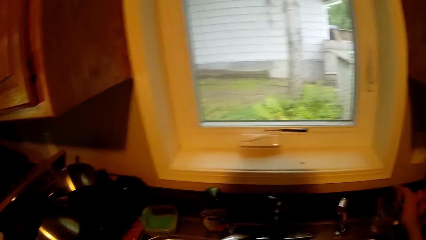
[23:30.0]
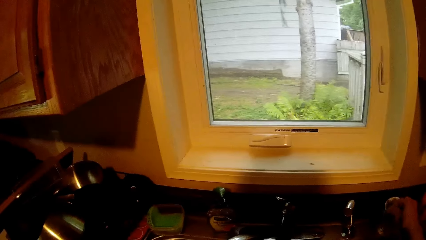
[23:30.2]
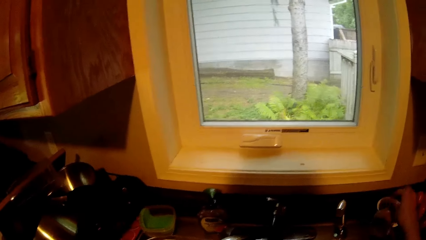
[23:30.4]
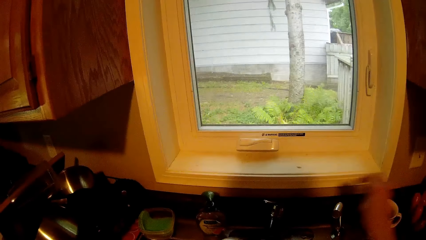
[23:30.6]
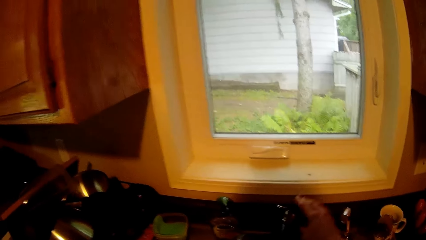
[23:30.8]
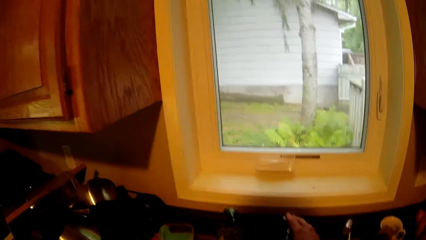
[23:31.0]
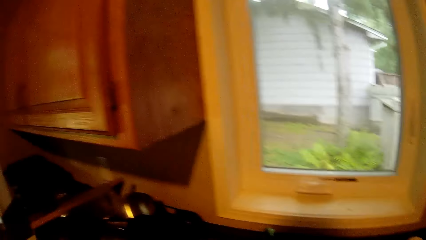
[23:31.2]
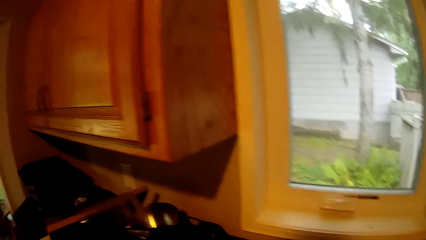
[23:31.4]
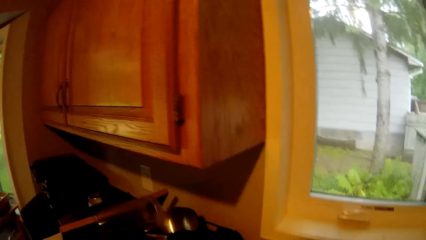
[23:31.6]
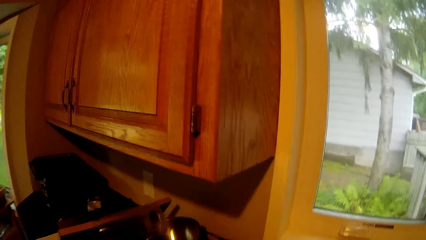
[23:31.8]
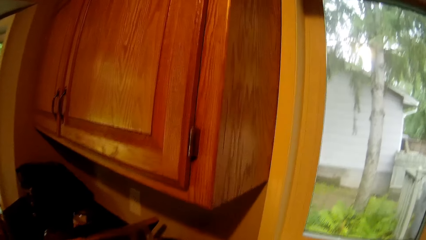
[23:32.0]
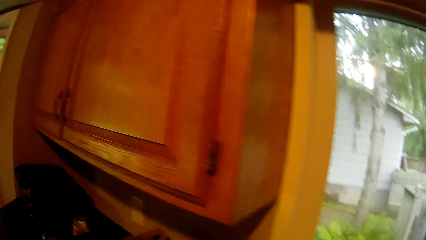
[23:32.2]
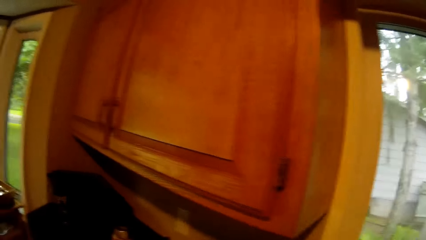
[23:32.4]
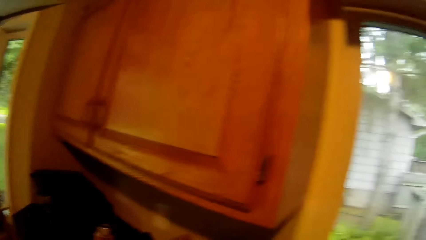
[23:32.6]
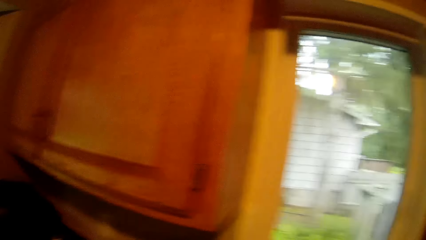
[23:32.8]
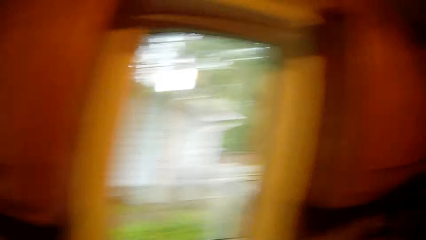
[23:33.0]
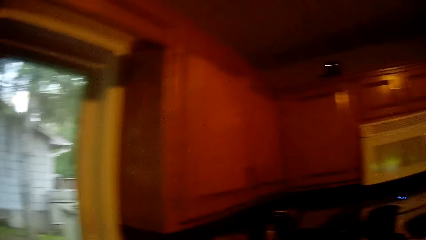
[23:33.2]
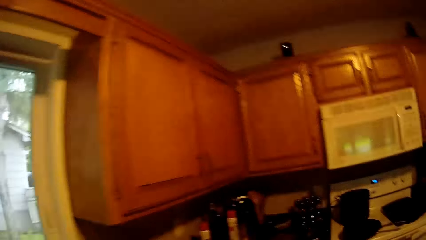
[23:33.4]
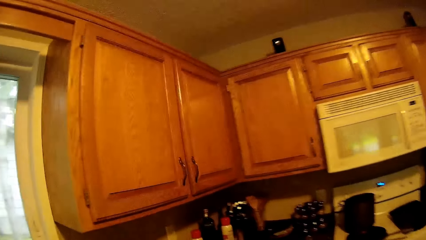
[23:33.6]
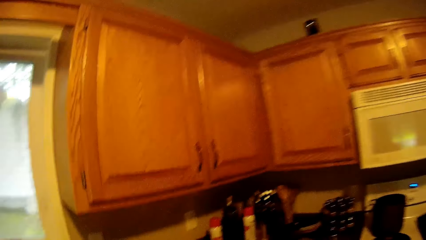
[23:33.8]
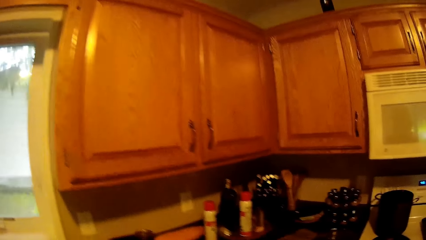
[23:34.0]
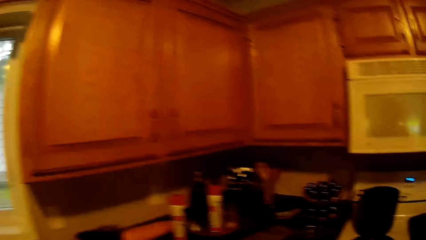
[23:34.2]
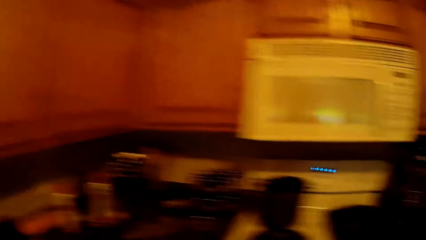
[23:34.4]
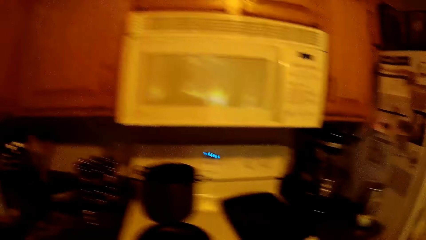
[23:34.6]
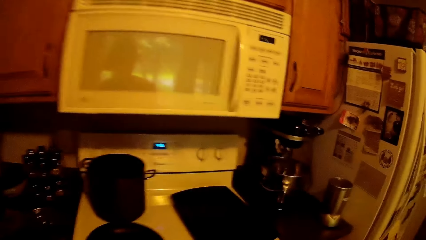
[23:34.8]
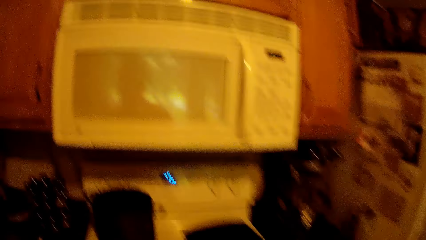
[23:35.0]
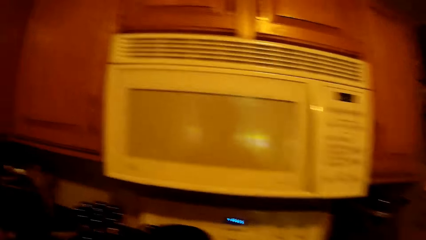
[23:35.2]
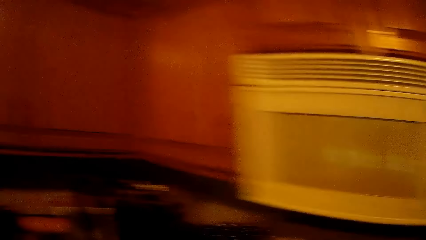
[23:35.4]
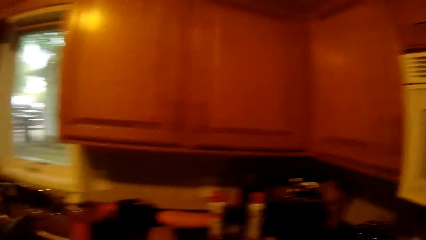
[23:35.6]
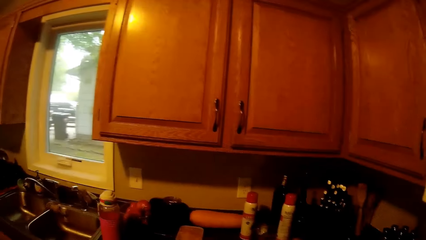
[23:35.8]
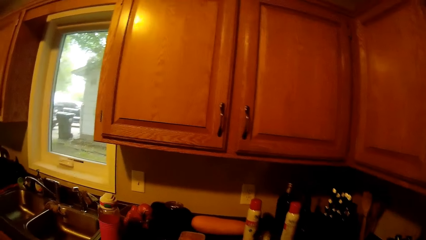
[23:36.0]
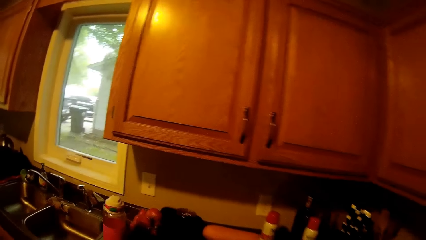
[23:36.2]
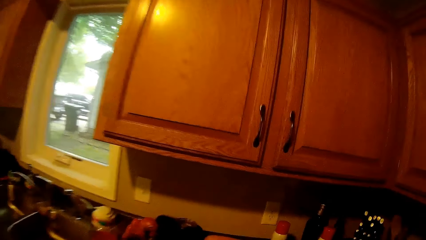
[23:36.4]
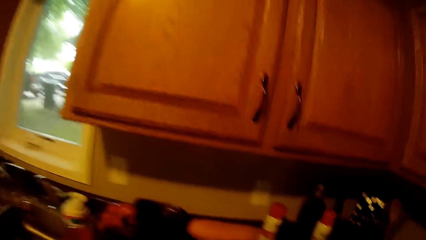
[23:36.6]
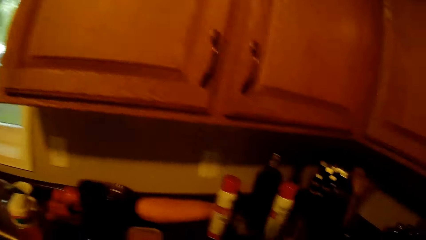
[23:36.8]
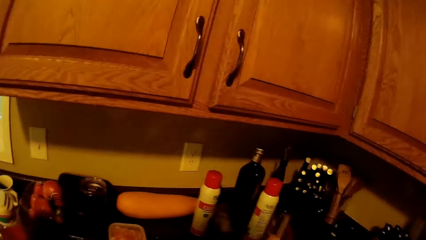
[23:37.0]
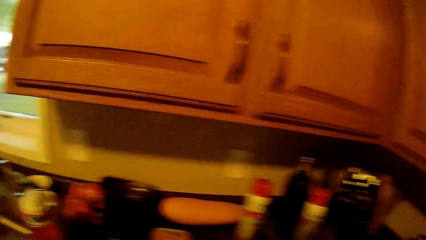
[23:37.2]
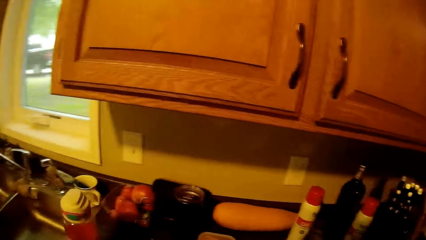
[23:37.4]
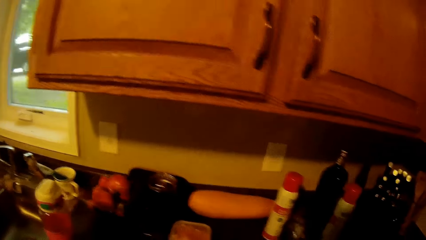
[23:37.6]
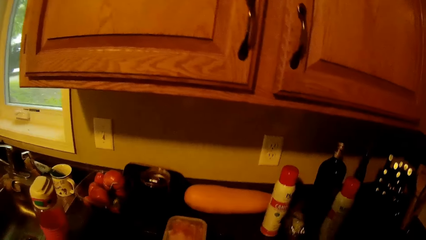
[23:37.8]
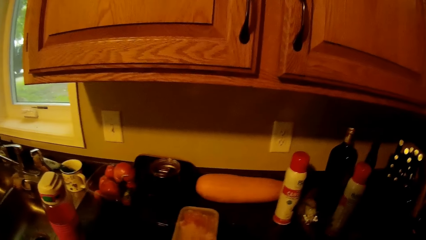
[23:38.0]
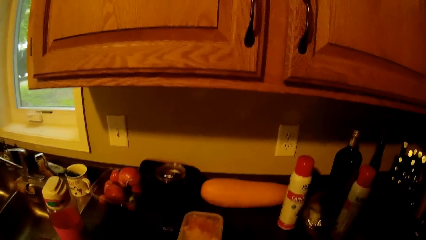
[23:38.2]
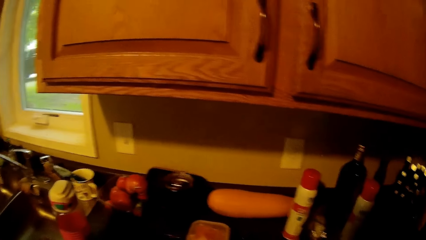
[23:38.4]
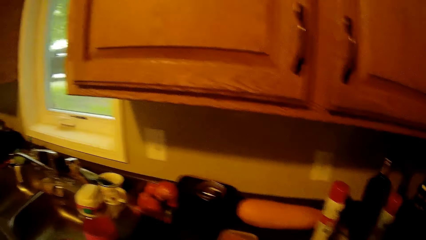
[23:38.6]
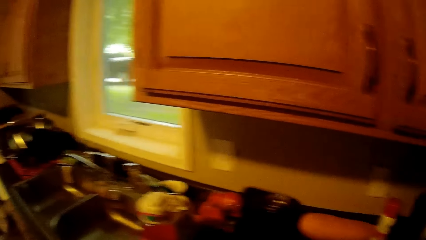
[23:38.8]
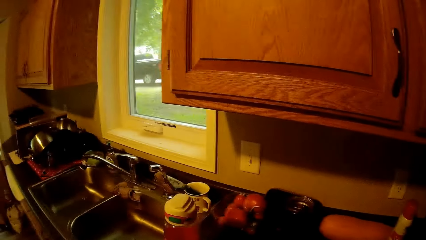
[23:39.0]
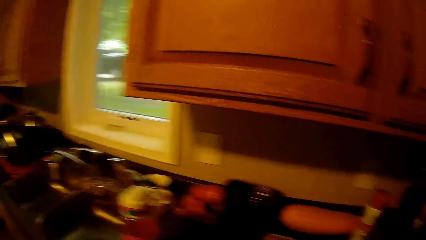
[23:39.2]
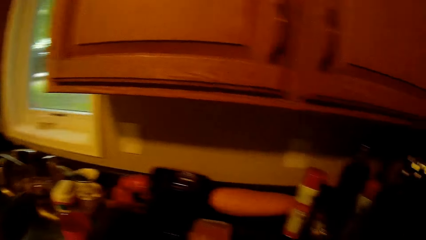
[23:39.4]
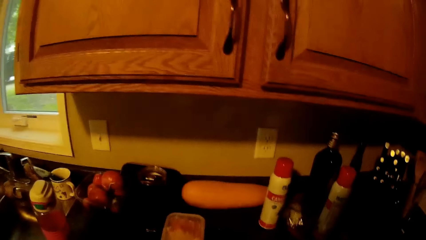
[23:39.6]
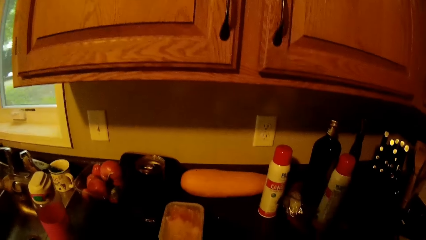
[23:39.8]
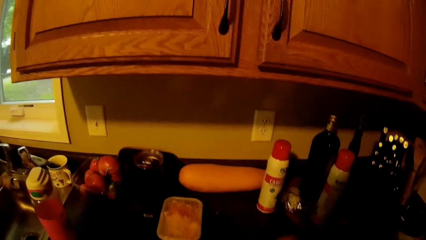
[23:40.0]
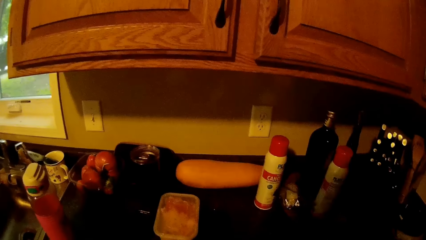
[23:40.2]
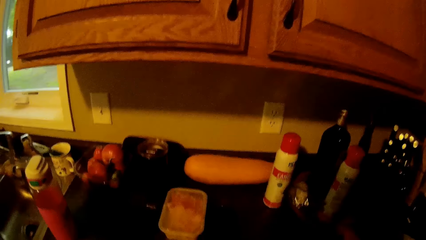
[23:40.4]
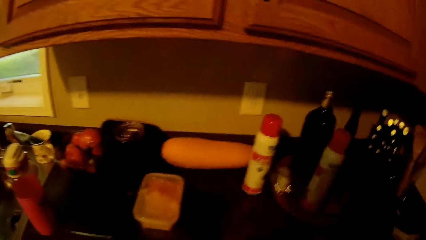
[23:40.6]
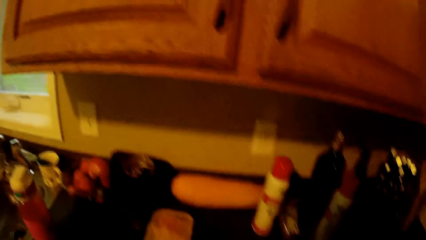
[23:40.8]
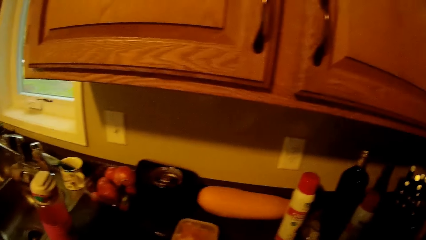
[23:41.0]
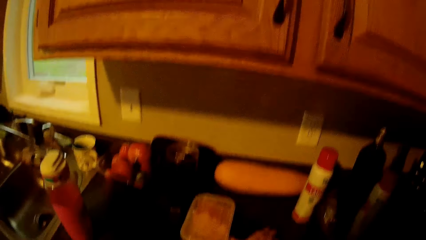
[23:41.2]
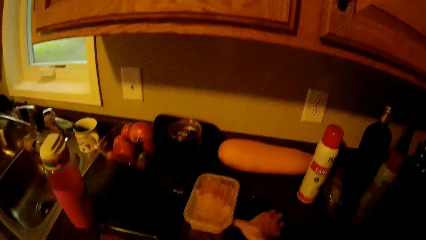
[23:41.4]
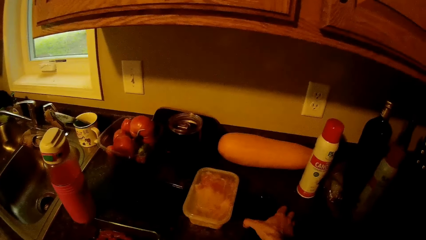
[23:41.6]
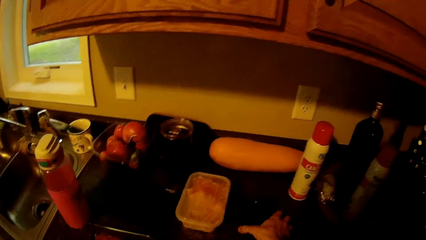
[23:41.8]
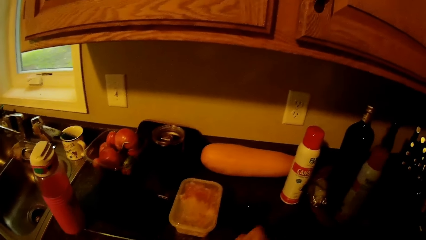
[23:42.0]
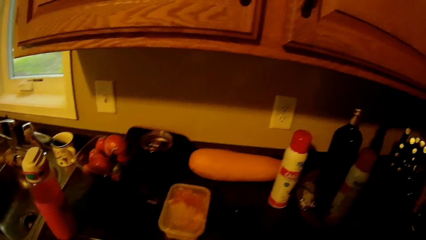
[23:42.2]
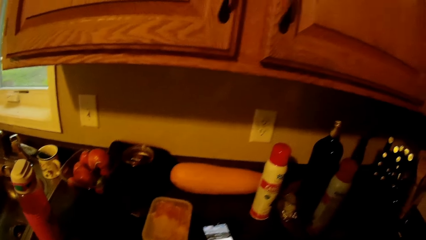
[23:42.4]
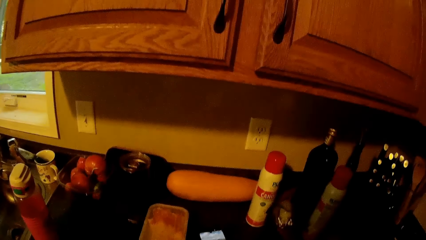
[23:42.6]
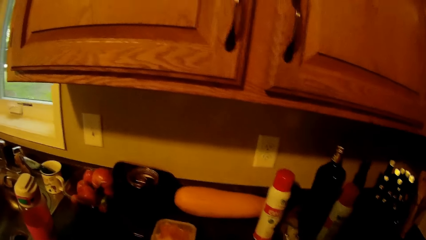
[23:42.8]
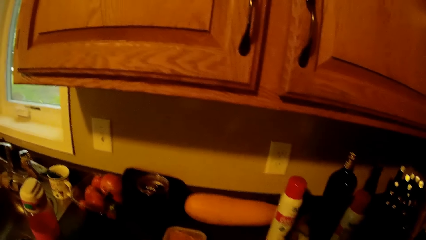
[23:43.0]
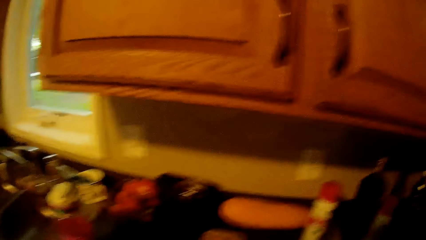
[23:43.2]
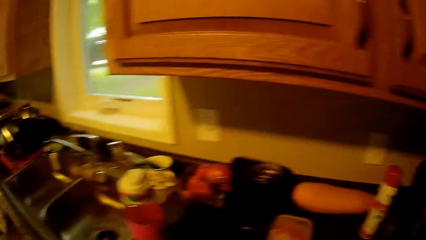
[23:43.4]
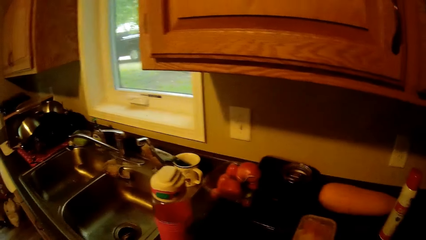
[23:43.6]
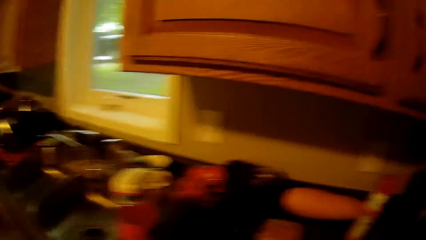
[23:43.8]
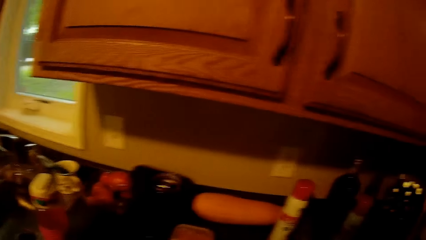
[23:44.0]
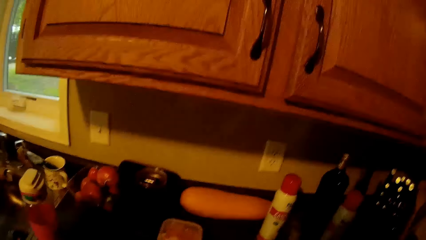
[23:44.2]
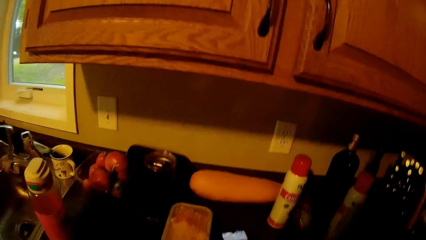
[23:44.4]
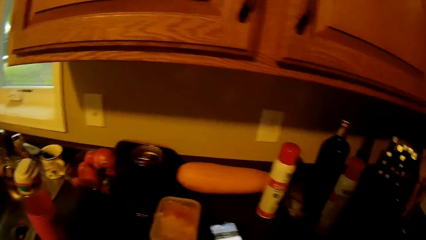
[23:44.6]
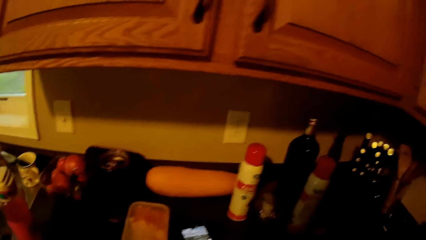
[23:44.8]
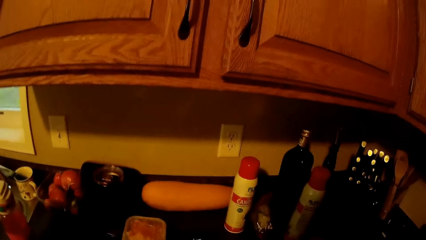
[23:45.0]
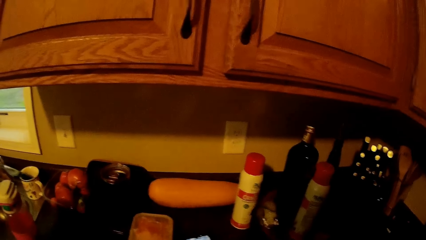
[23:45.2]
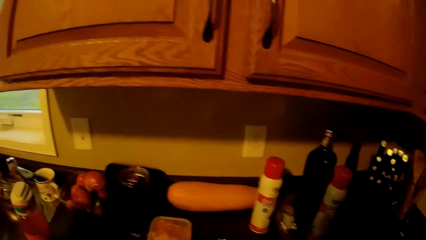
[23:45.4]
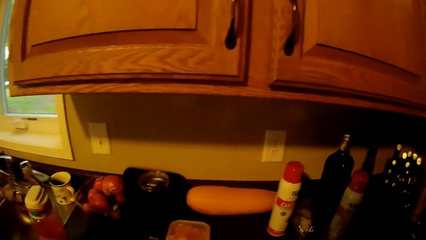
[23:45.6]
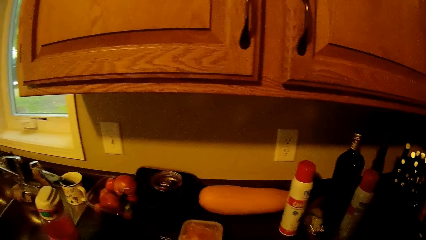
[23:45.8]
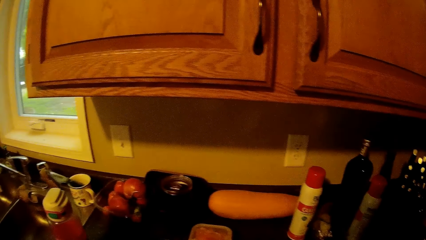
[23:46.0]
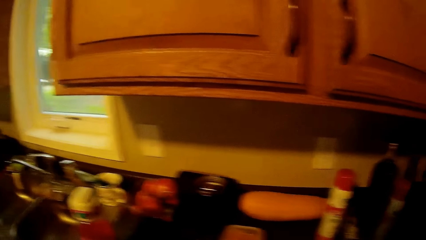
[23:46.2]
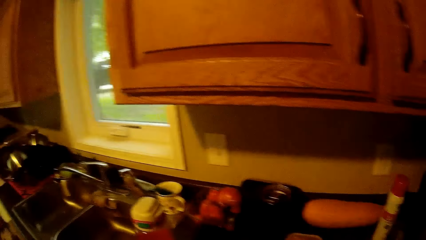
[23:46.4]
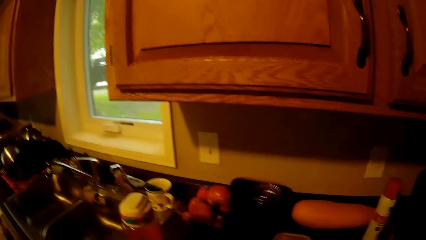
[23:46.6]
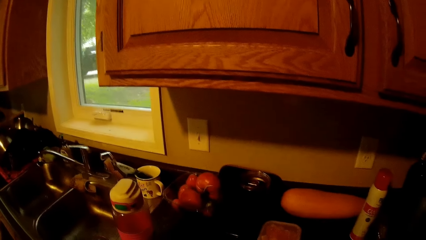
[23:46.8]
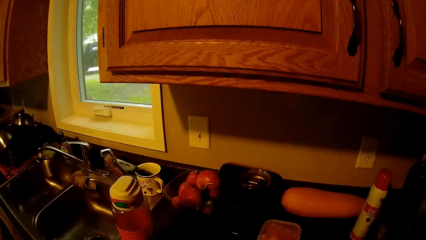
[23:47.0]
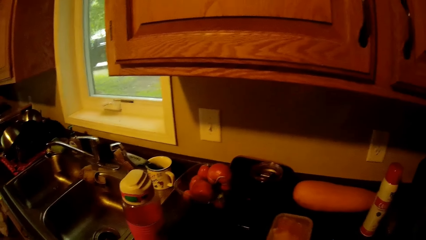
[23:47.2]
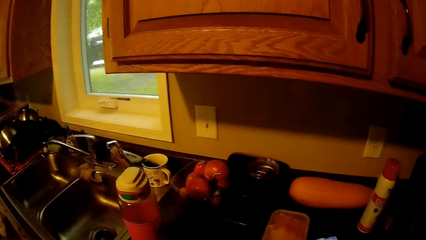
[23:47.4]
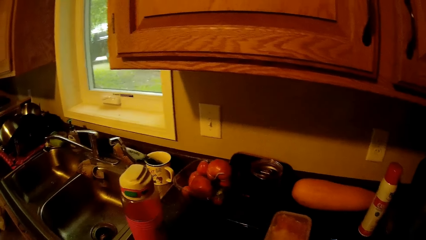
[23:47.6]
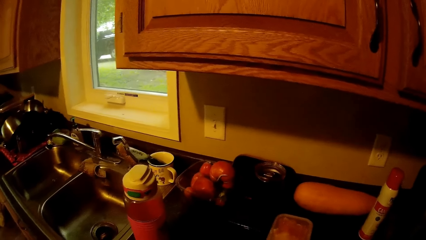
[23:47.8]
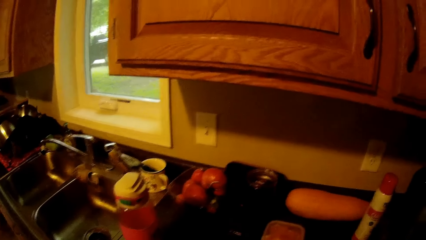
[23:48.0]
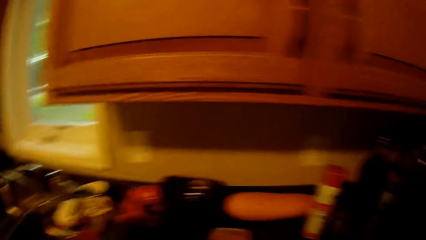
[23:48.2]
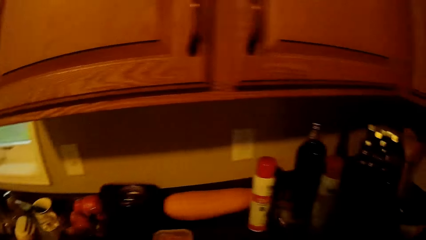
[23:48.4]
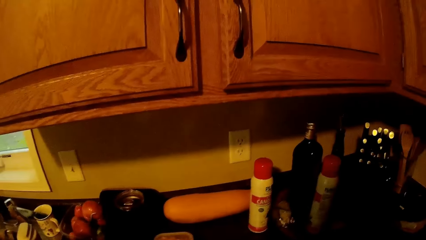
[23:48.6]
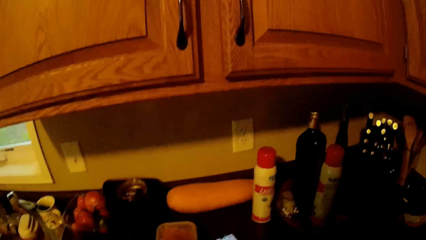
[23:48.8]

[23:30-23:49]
The camera wearer turns off the tap with her right hand in the kitchen. She moves around in the kitchen. She touches her phone on the kitchen counter.
